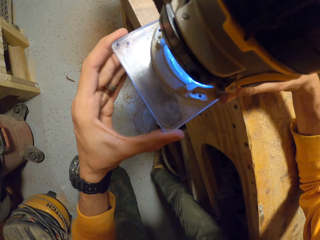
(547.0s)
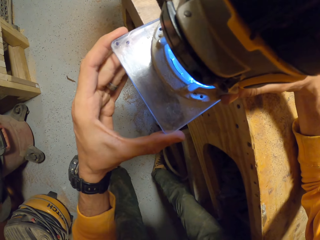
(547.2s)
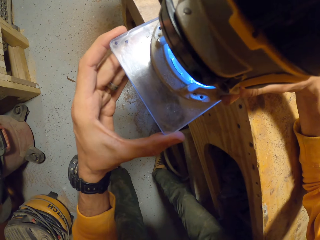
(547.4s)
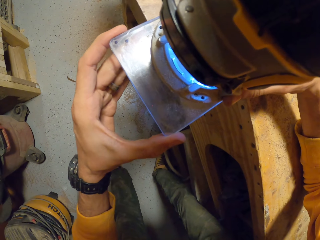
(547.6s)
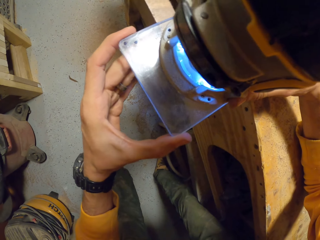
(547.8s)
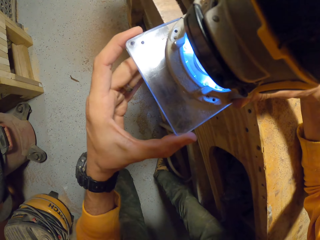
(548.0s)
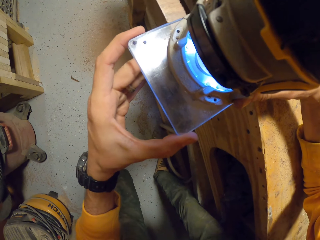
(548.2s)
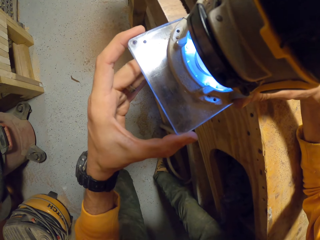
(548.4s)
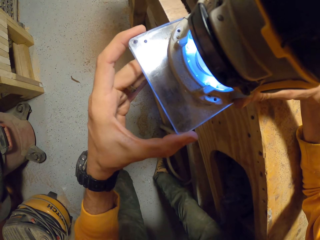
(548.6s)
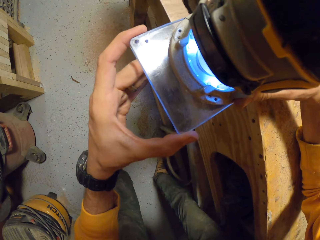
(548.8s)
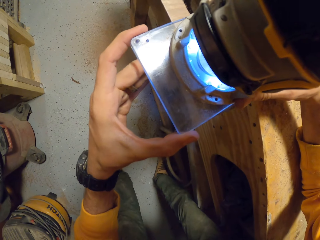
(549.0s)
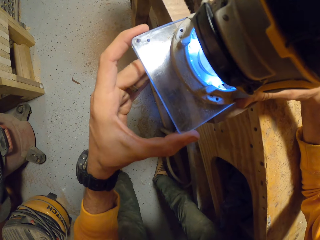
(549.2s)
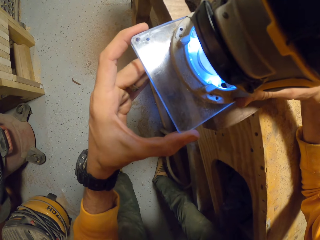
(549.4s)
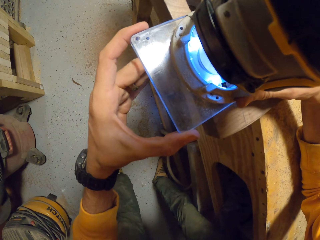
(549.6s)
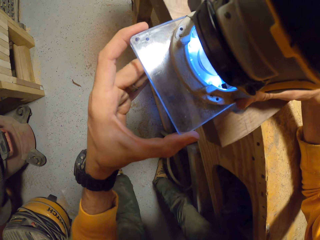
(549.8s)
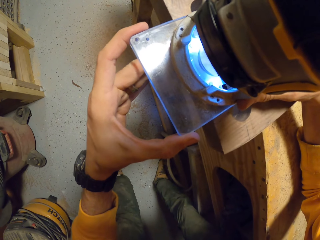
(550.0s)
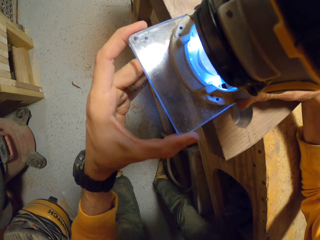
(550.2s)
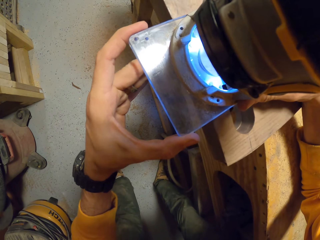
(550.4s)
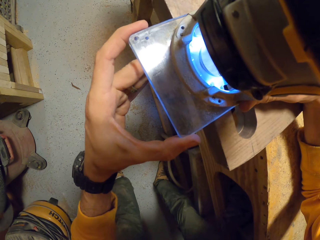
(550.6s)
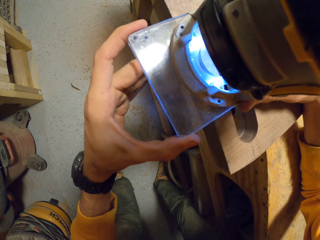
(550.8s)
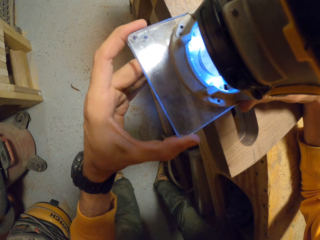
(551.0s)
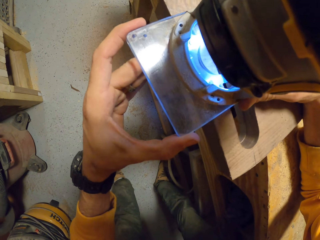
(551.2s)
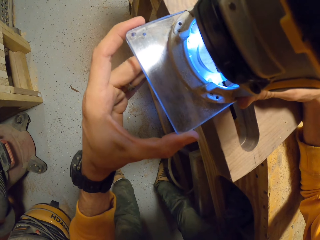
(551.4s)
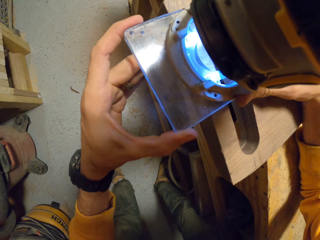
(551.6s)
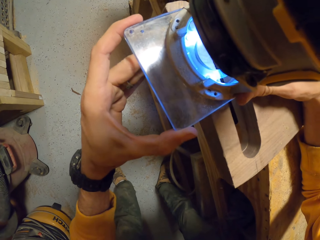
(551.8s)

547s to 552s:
The camera wearer smoothens the woodwork with the device in his hands.

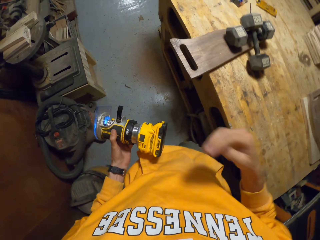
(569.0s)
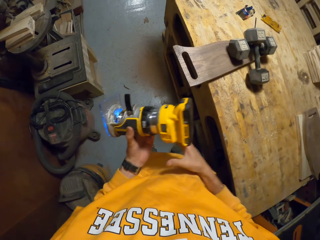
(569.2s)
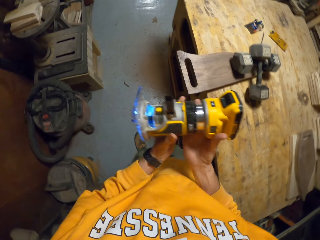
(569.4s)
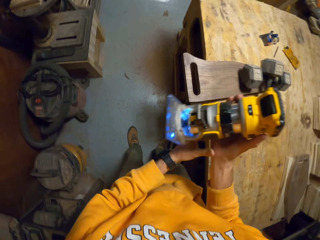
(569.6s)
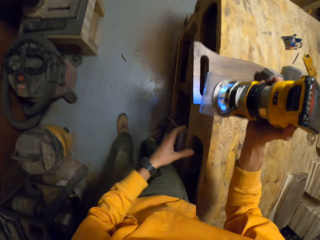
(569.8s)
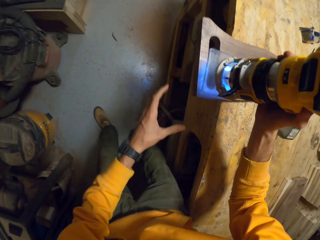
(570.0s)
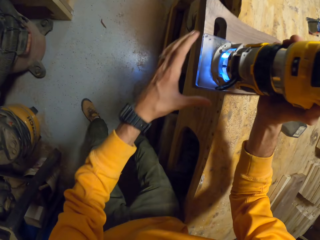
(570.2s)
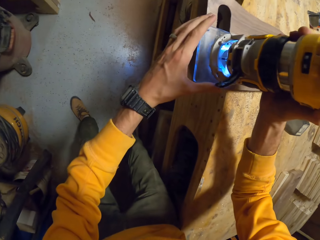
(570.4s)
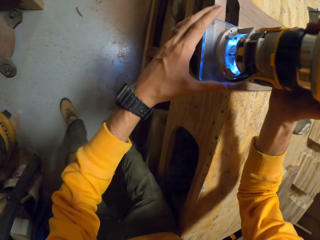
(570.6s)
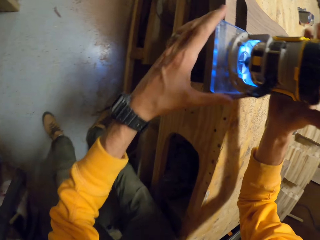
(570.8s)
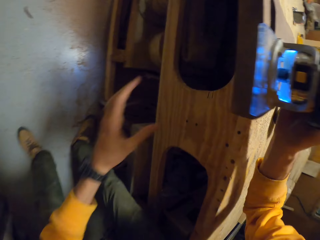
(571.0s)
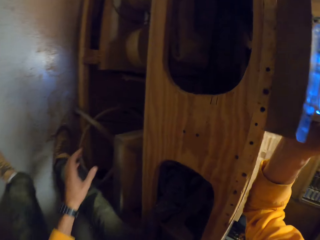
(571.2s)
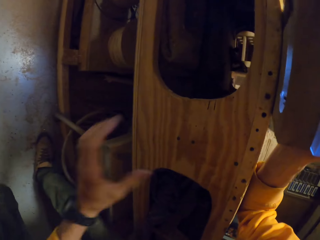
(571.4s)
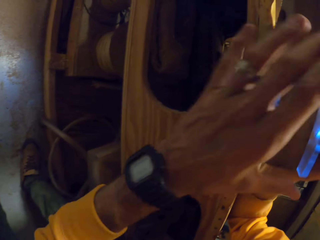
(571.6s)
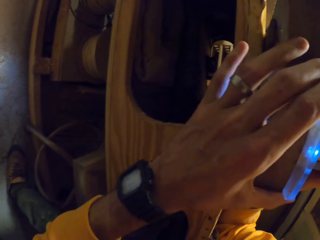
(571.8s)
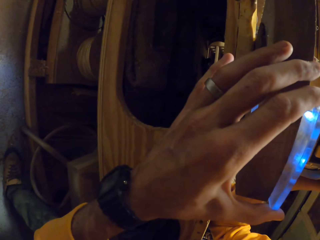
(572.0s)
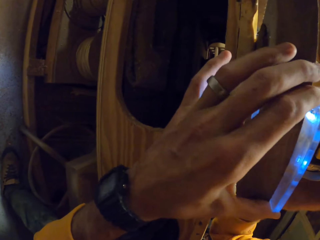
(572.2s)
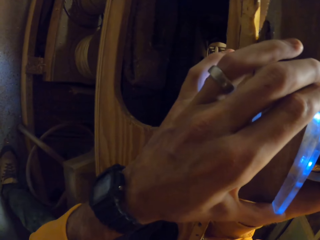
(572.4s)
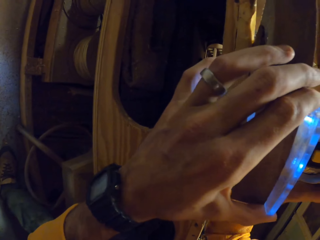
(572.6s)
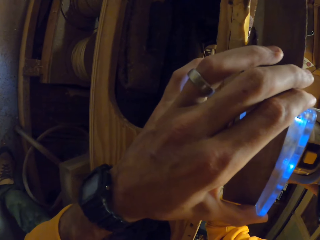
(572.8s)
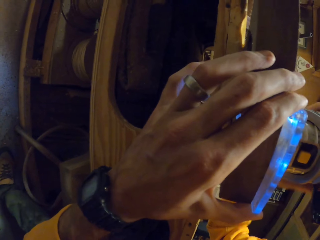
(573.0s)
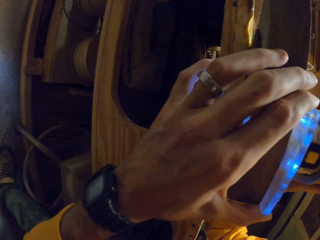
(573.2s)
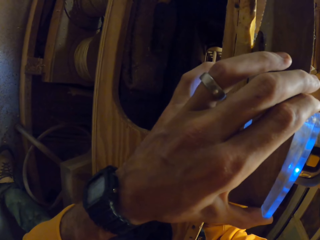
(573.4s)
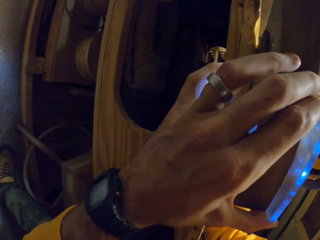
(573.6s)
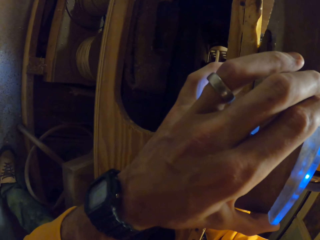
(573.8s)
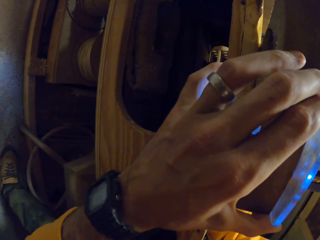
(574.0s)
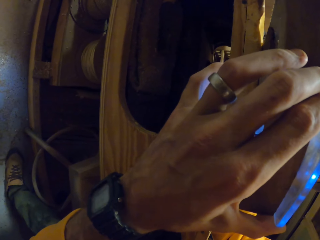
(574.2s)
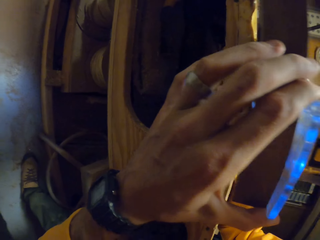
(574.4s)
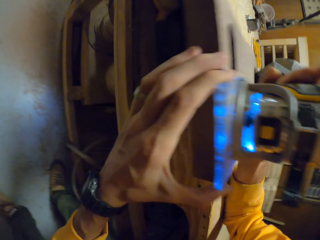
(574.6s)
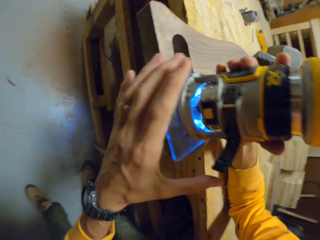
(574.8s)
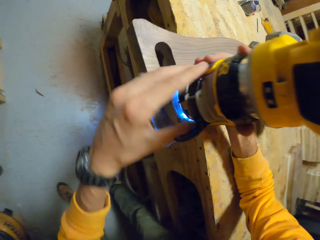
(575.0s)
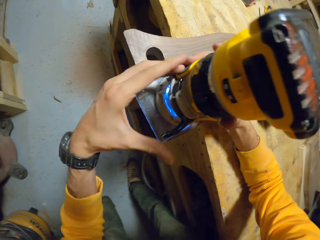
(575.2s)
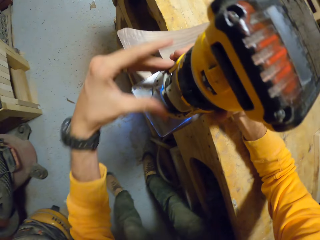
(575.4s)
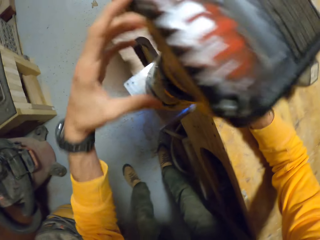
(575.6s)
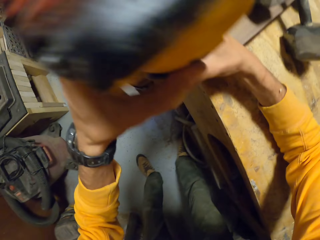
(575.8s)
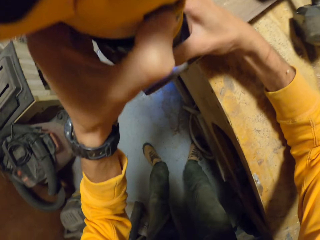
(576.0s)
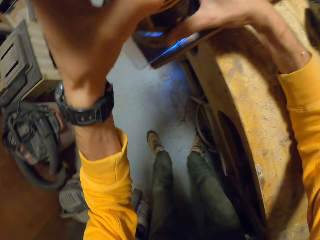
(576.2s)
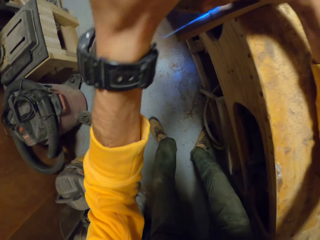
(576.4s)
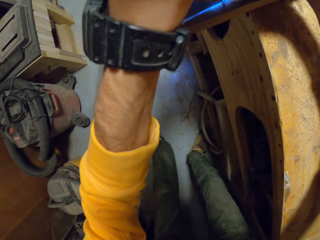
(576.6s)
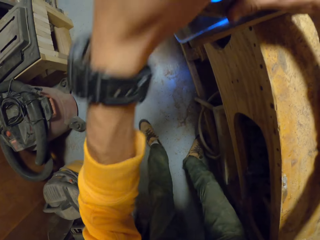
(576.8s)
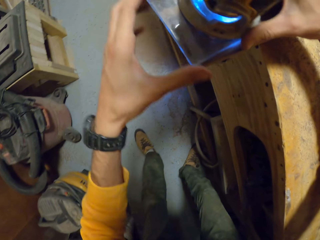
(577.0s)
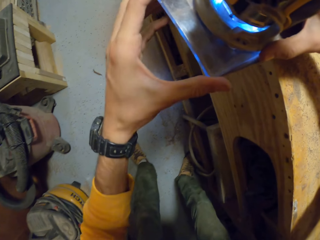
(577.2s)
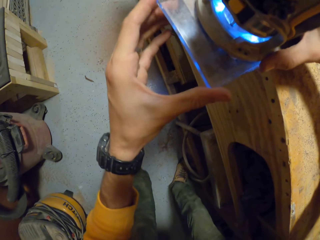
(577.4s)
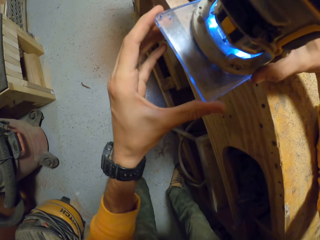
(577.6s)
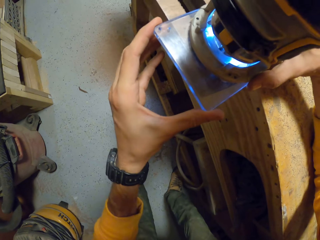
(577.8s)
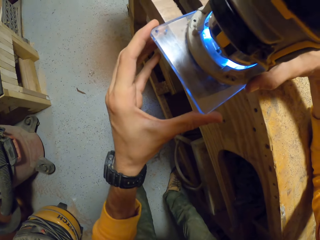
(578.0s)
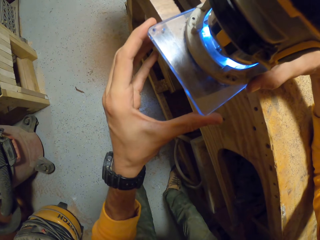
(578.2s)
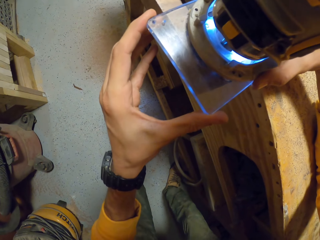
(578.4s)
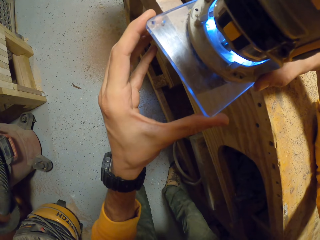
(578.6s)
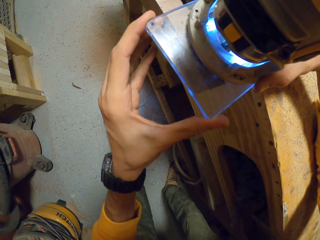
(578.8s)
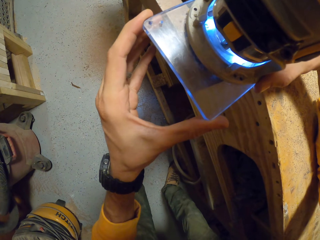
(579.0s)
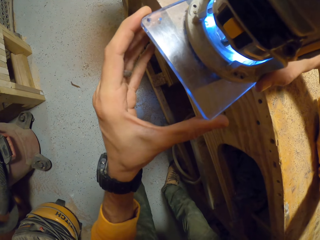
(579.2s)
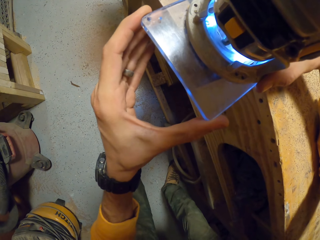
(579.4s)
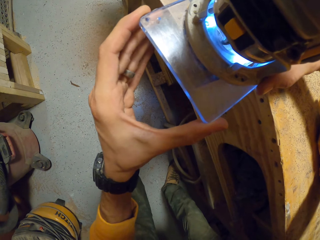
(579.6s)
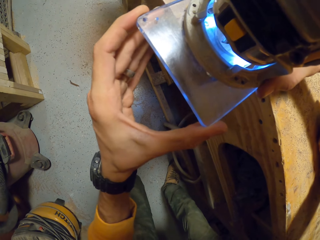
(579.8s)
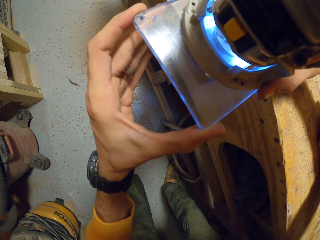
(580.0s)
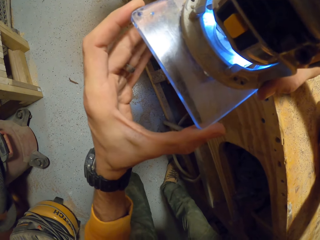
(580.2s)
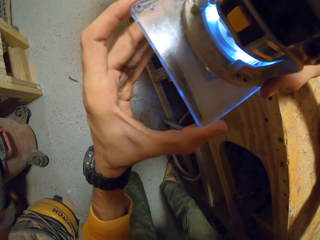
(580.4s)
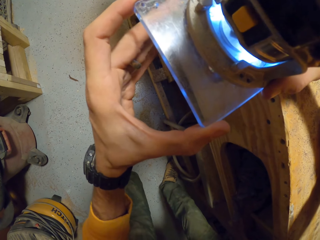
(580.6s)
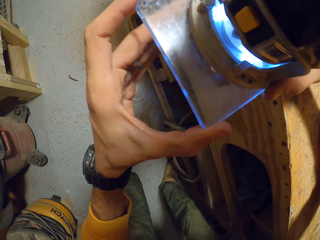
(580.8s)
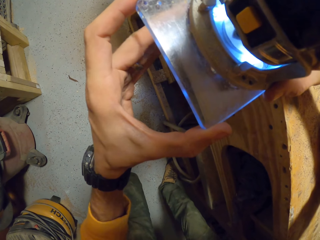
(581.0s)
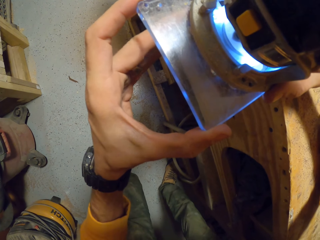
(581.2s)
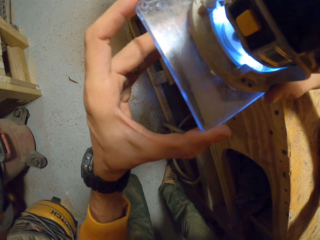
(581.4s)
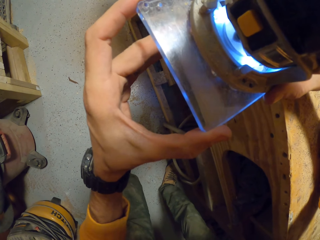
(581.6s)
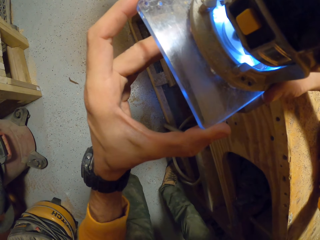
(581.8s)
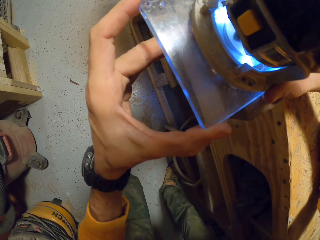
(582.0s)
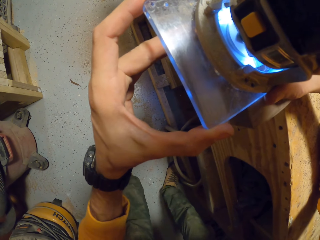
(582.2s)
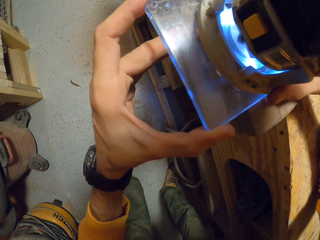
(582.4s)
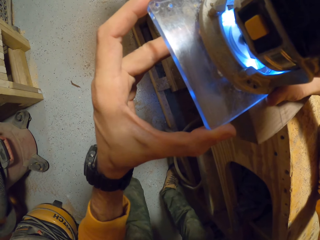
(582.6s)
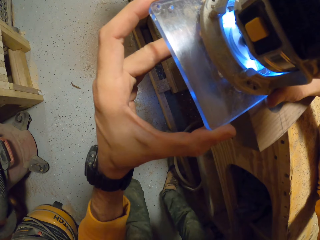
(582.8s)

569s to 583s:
The camera wearer touches his face with his right hand. He passes the device to his right hand. He grooves the board. He puts the device on the woodwork with his right hand and adjusts the device on the woodwork with his hands. He holds the wood router by both hands. He touches the router handles. He grooves the board and smoothens the woodwork with the device in his hands.

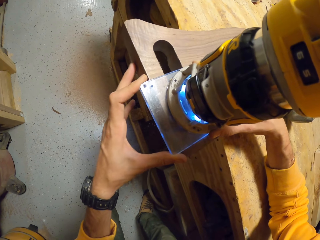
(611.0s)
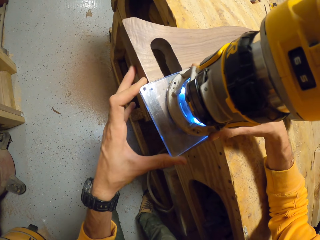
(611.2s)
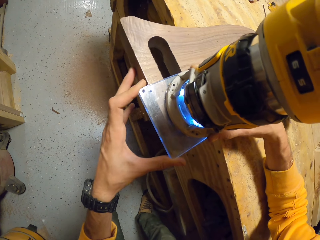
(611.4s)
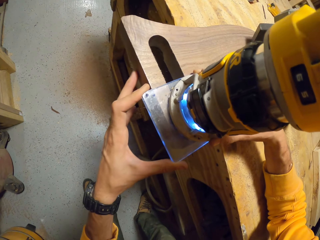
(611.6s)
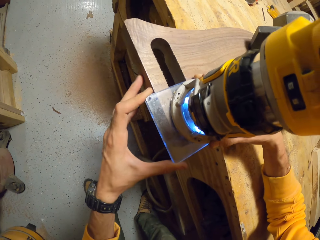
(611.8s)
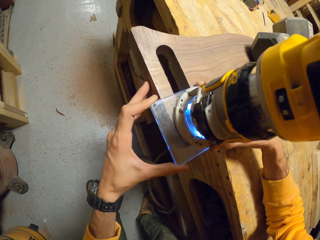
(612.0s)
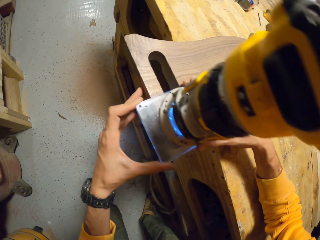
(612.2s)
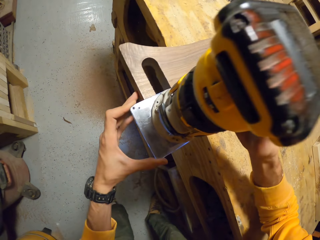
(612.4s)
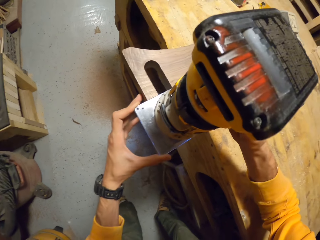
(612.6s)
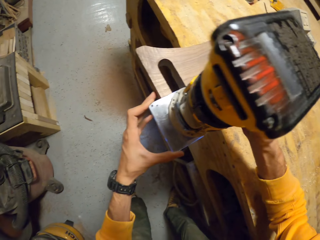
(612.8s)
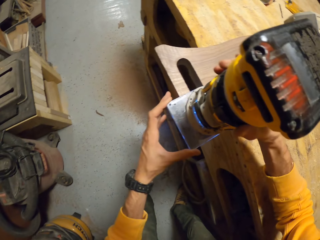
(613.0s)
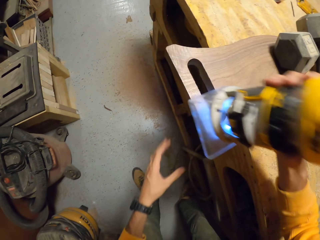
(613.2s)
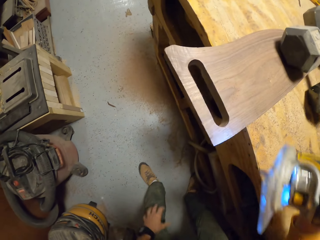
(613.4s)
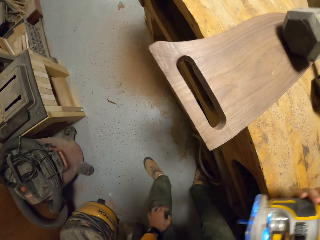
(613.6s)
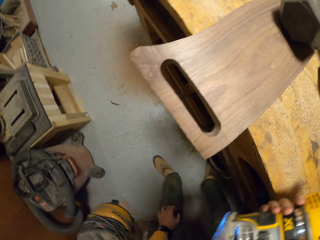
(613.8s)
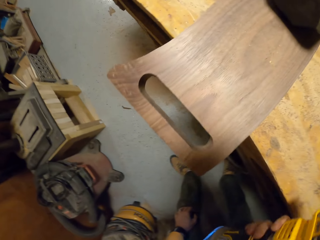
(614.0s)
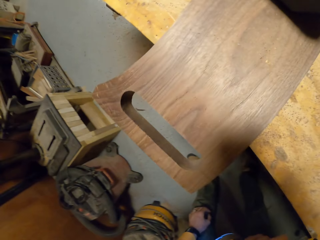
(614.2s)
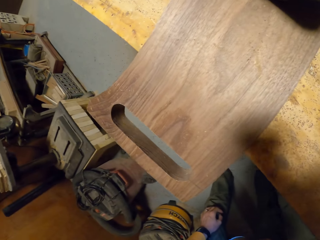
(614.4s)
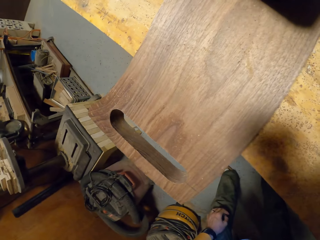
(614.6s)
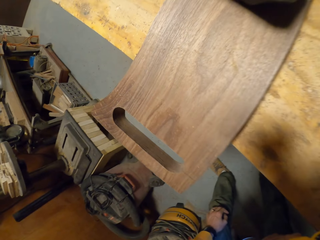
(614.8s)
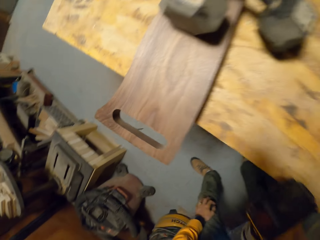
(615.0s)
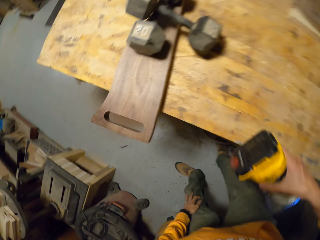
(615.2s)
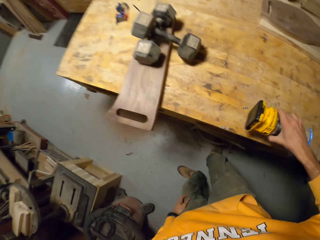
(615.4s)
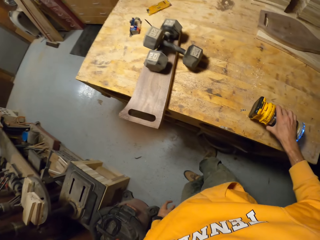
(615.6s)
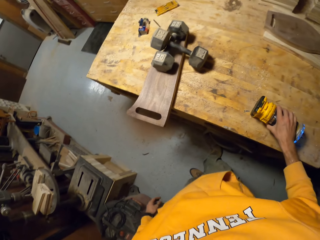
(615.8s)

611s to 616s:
The camera wearer operates the device with his right hand. He lifts the device from the woodwork with his right hand. He holds the wood router by his right hand.
